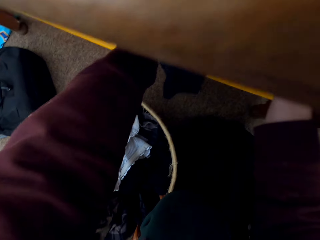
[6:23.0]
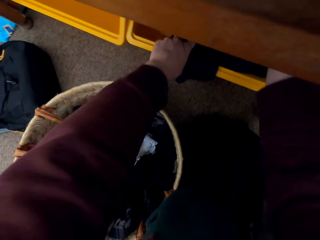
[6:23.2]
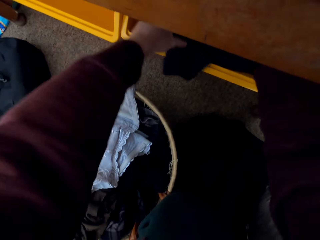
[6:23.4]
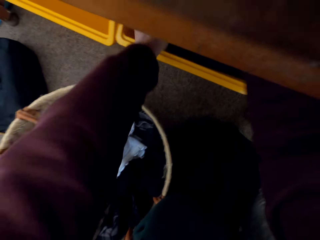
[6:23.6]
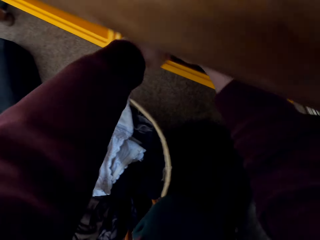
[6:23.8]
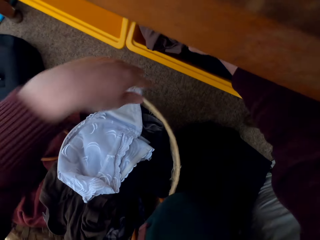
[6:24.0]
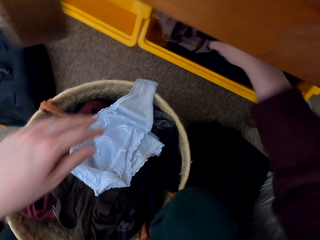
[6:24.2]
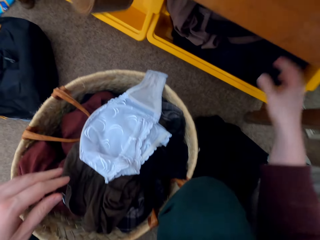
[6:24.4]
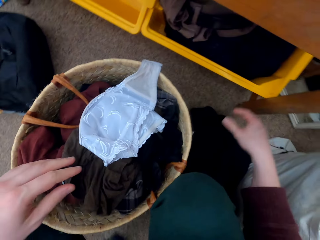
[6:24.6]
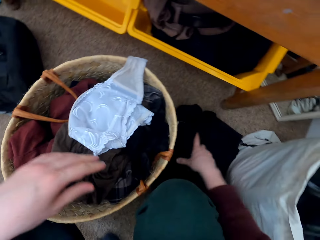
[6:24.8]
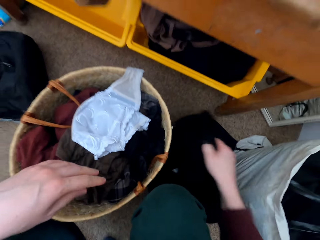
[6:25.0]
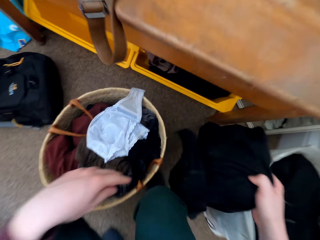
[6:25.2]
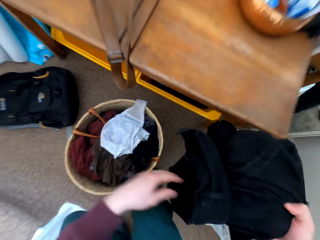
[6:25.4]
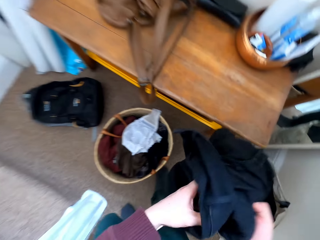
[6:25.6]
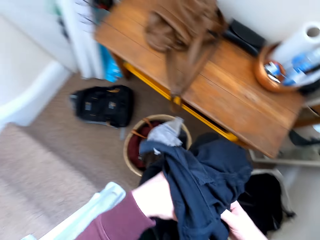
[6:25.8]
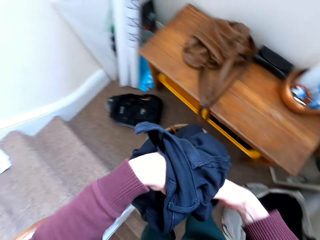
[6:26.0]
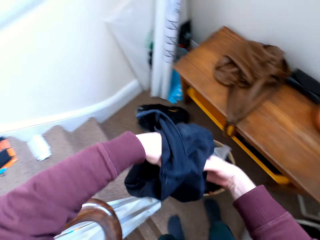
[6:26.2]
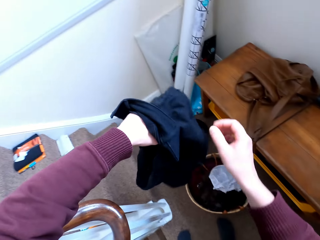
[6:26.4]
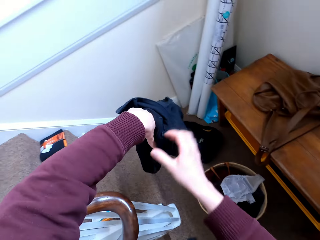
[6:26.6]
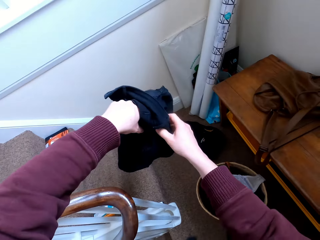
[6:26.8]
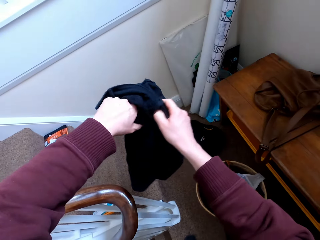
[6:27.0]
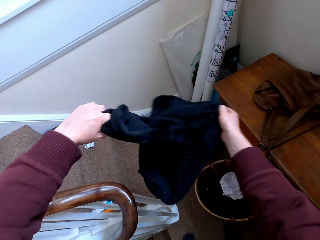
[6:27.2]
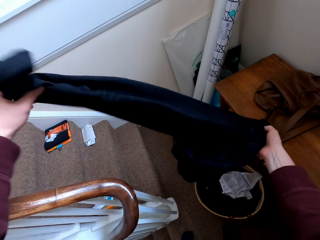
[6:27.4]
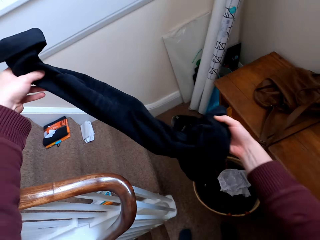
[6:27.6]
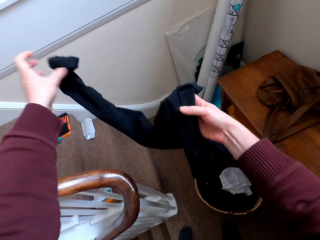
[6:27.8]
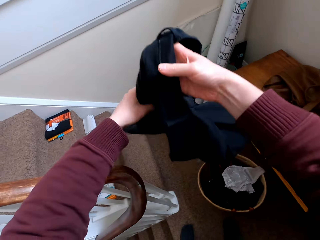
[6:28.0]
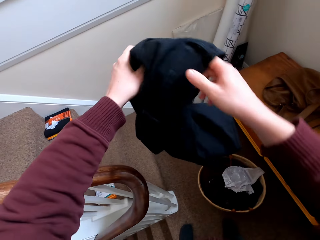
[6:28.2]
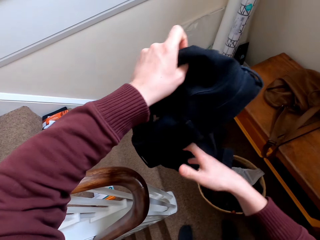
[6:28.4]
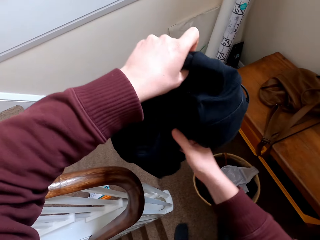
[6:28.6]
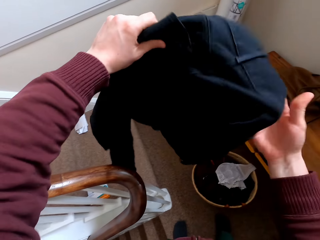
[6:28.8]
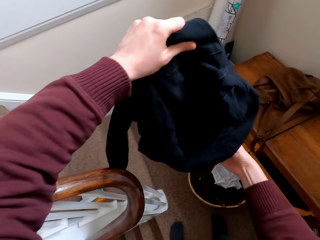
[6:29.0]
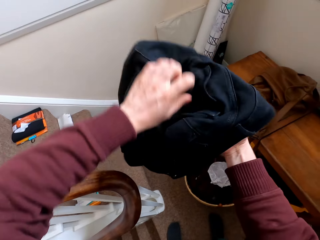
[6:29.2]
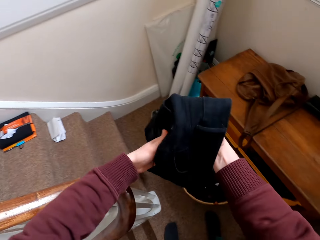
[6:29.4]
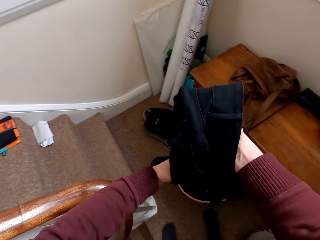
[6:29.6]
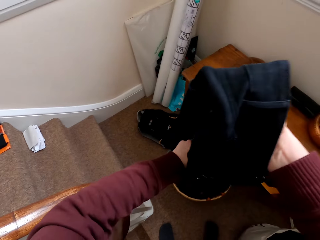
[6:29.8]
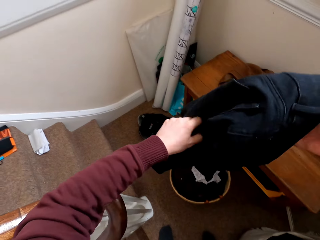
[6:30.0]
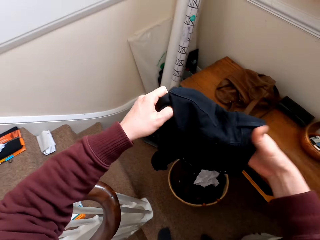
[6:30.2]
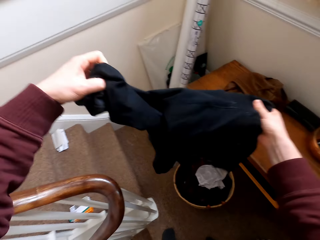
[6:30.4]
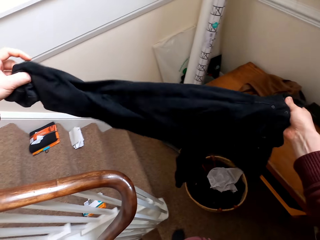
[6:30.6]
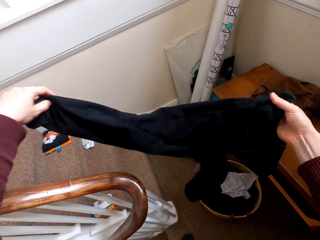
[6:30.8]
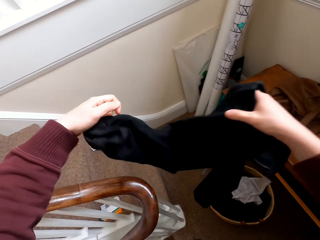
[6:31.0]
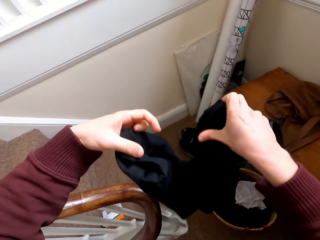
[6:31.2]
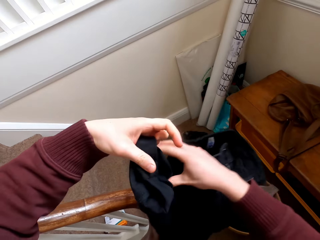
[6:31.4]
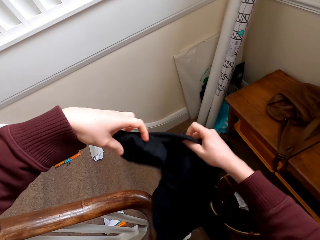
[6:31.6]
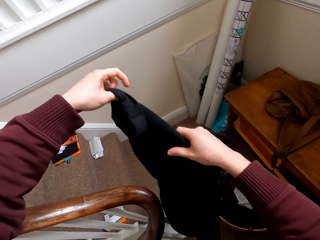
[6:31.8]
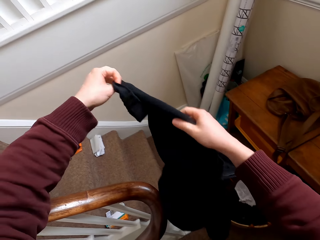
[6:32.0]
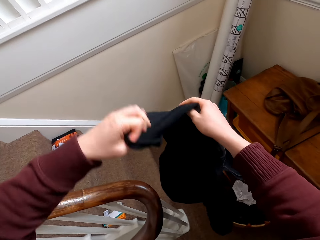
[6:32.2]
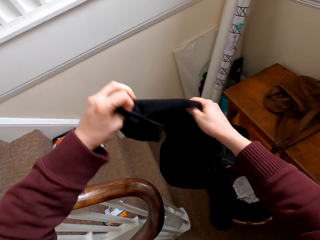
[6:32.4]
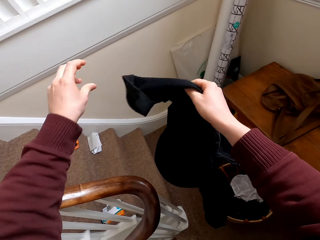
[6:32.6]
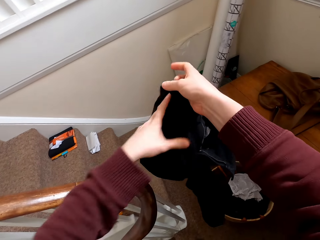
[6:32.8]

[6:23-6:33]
The camera wearer takes a trouser. They unfold a cloth. They stretch the trouser.

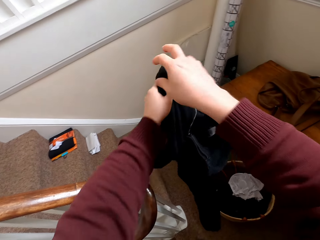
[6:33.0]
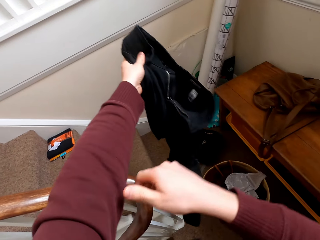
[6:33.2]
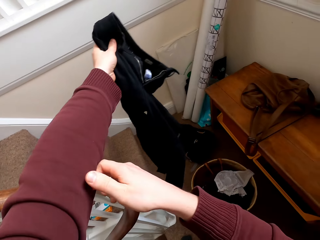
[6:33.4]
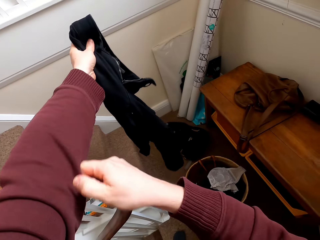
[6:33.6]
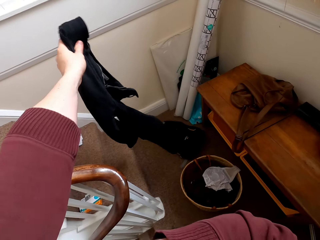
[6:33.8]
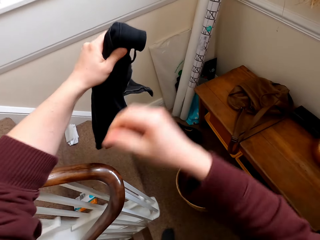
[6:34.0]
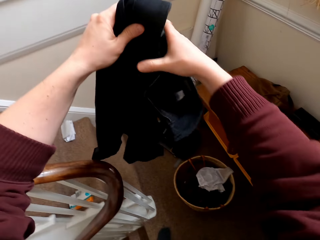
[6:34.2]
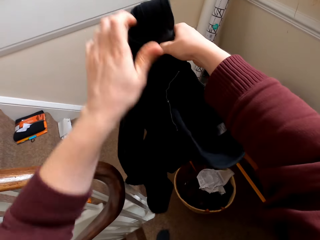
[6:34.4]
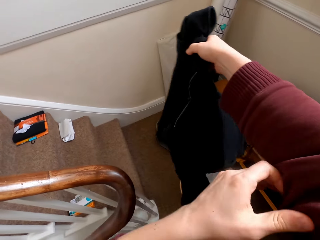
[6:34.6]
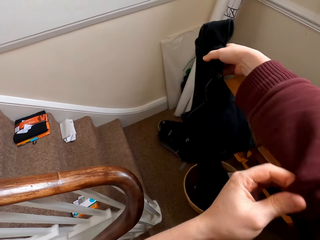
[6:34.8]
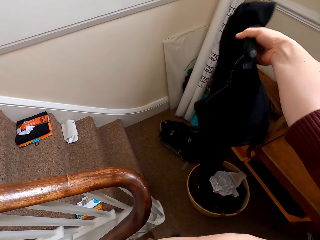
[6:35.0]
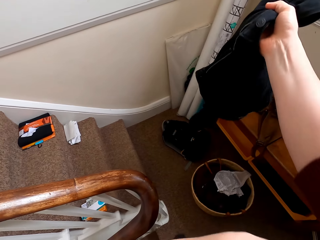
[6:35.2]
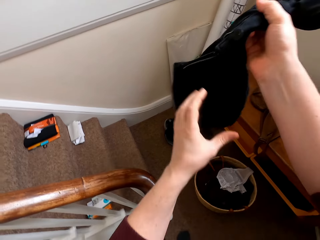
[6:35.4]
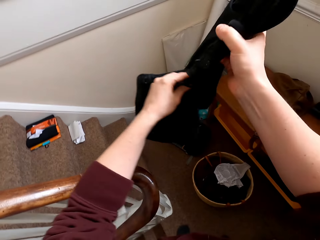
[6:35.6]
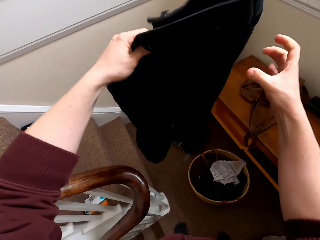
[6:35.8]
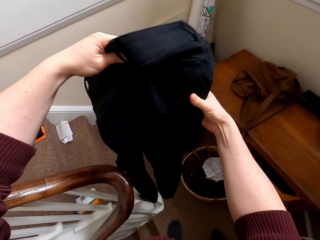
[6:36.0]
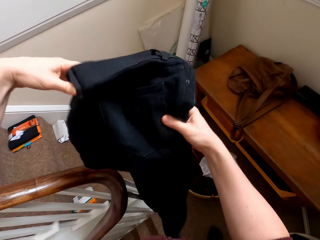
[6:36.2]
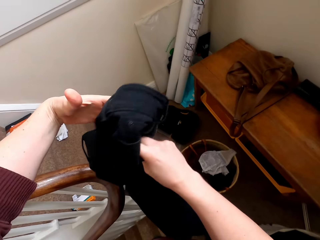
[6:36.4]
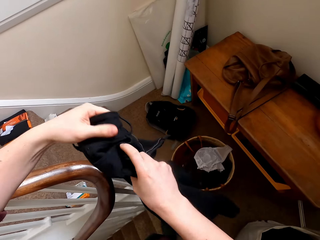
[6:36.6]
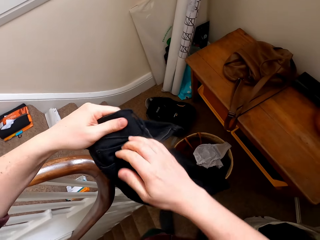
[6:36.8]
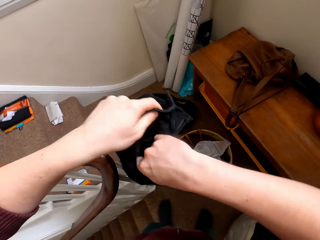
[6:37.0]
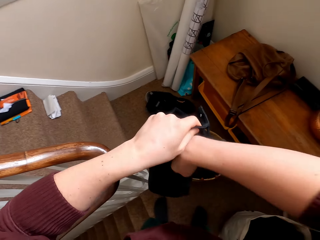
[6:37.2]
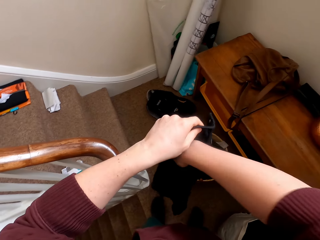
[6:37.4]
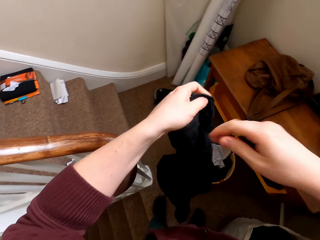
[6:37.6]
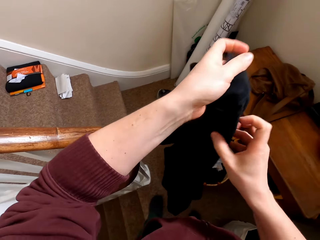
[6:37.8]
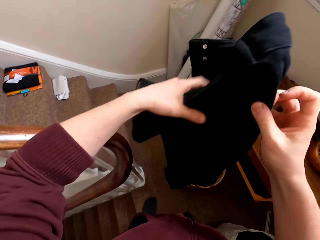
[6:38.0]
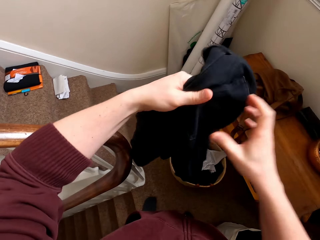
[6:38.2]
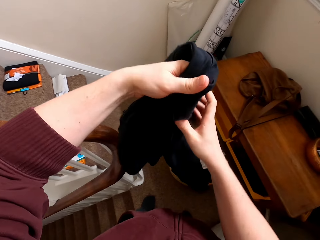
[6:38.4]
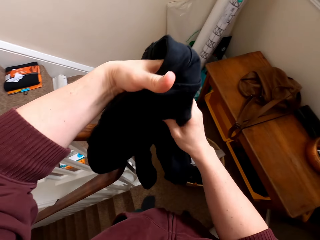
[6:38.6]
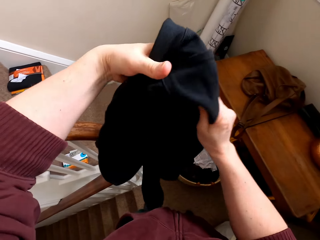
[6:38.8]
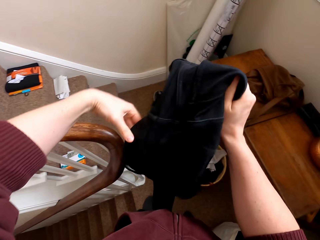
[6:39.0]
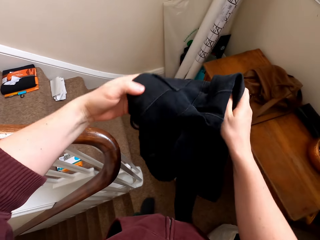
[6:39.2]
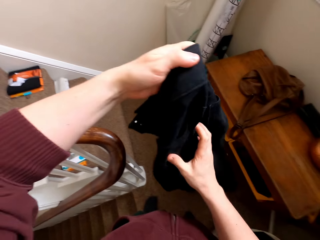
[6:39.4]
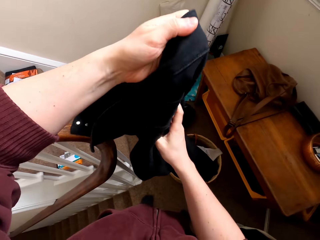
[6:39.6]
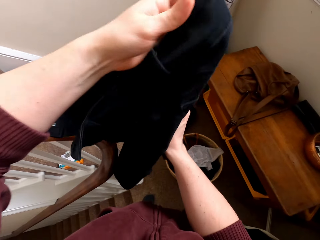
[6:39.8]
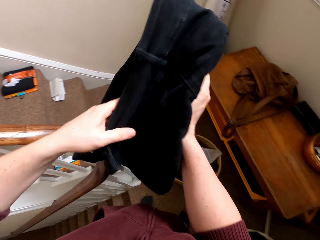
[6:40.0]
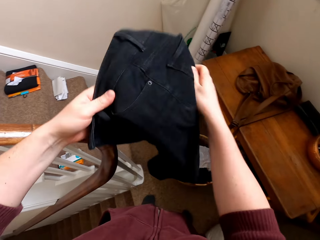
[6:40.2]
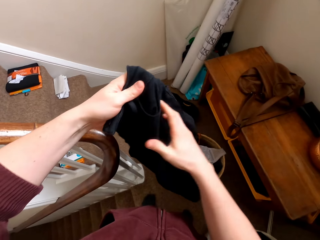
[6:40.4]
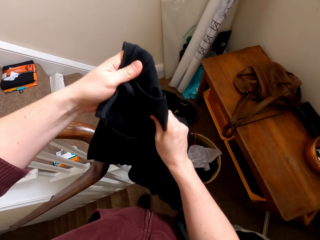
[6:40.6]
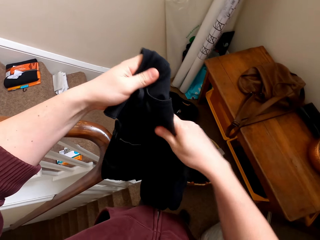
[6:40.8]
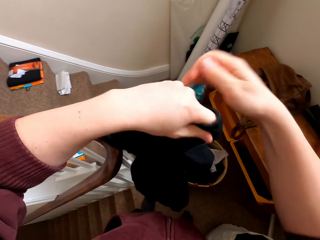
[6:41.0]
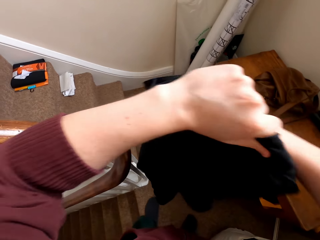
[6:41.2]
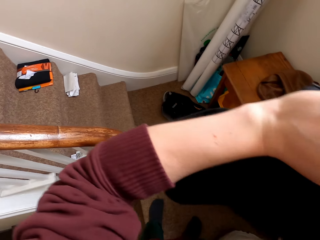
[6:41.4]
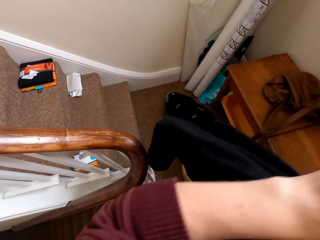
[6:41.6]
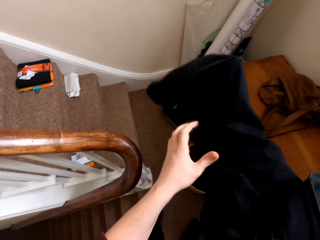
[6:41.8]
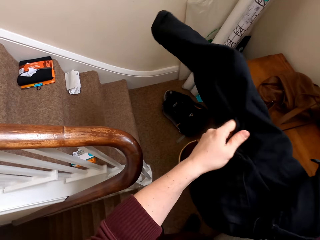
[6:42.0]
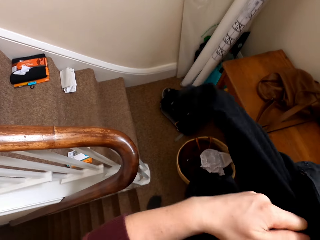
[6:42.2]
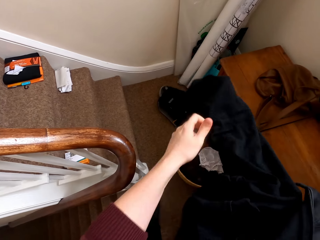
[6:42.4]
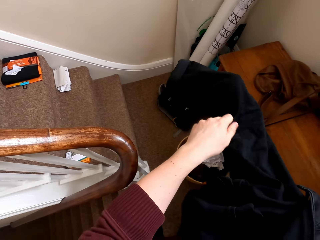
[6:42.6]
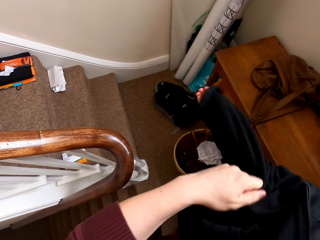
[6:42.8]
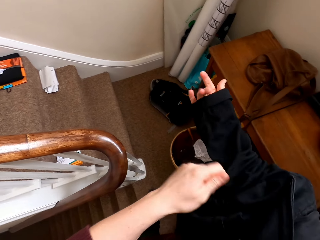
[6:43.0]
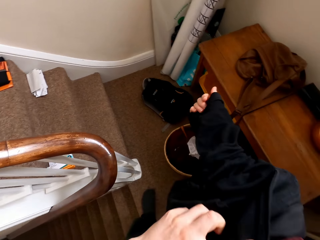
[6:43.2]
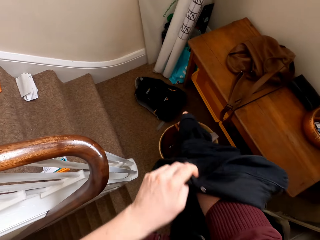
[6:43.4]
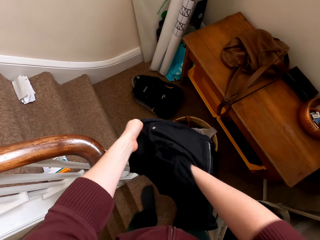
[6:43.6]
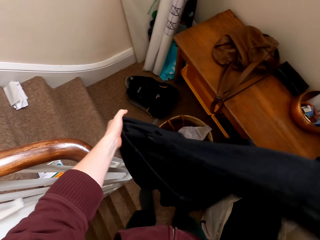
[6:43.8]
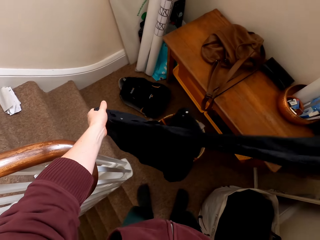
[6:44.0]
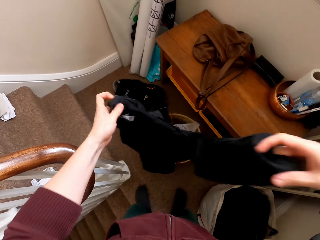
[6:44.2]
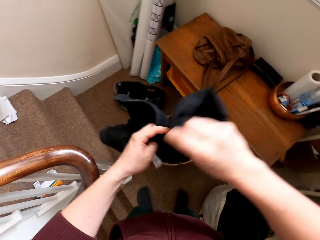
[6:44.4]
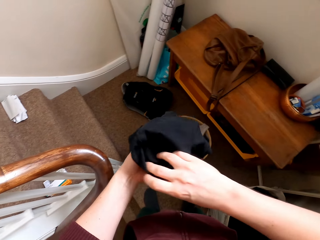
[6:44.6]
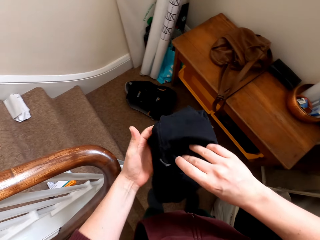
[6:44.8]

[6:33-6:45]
The camera wearer adjusts their cloth. They fold the sweater sleeves. They hold the trouser with the other hand. They fold the sweater sleeves. They hold the trouser with both hands. They put hands in the trouser pockets. They remove a hand from the pocket. They stretch the trouser. They look for something in the pocket. They adjust the cloth. They turn the trousers inside out and stretch the trousers.
